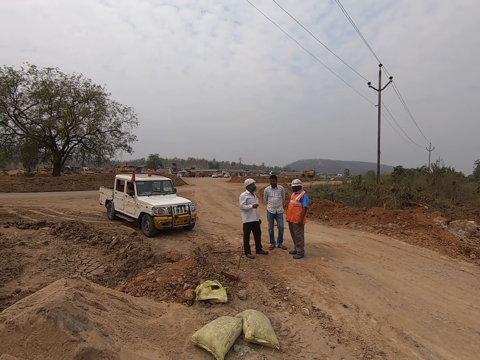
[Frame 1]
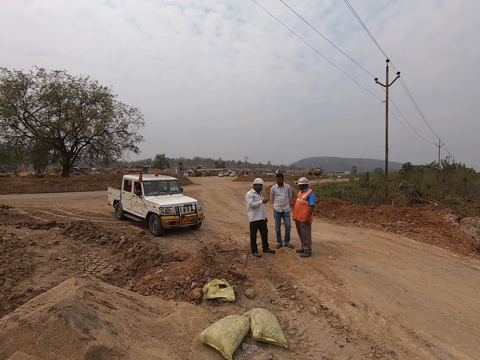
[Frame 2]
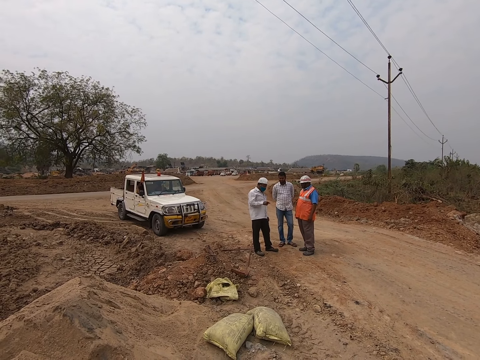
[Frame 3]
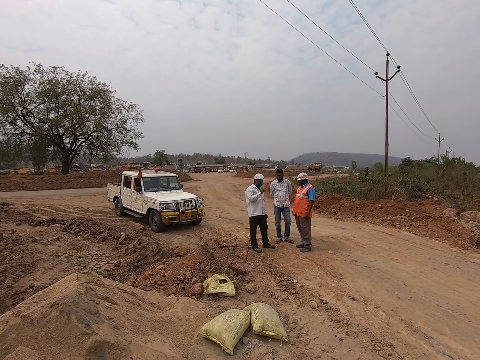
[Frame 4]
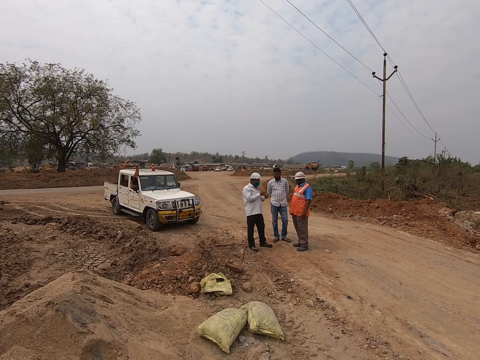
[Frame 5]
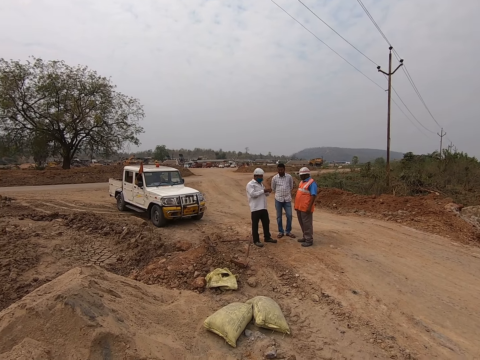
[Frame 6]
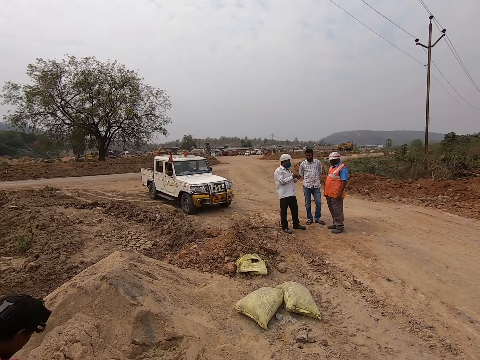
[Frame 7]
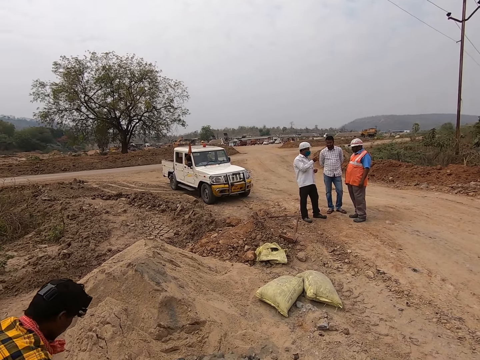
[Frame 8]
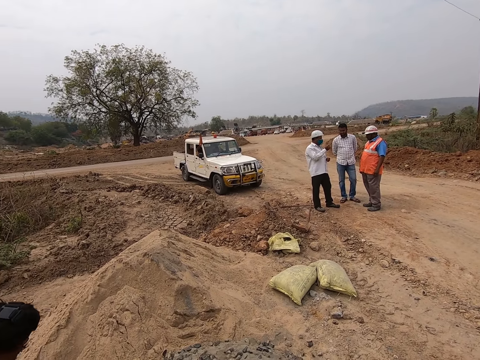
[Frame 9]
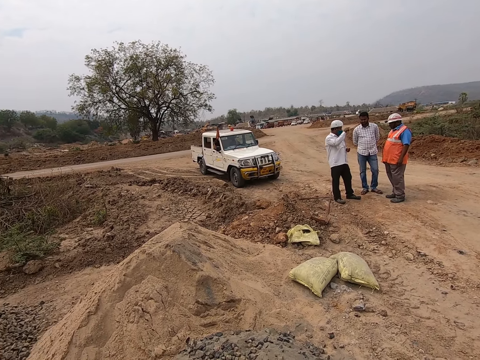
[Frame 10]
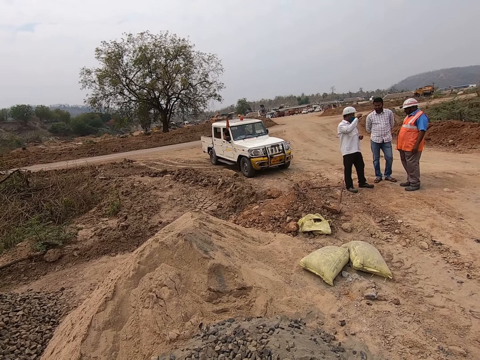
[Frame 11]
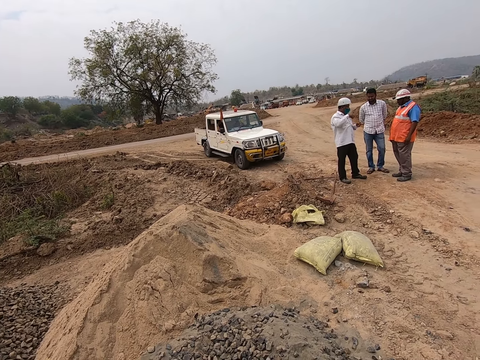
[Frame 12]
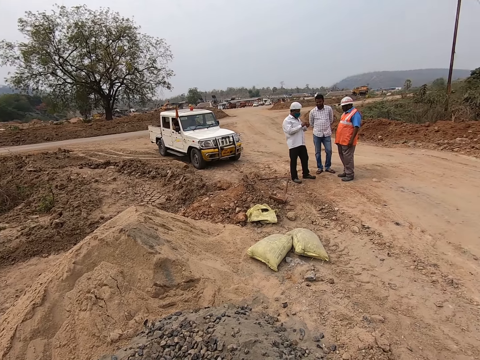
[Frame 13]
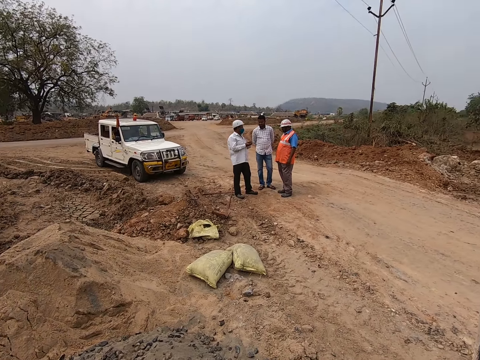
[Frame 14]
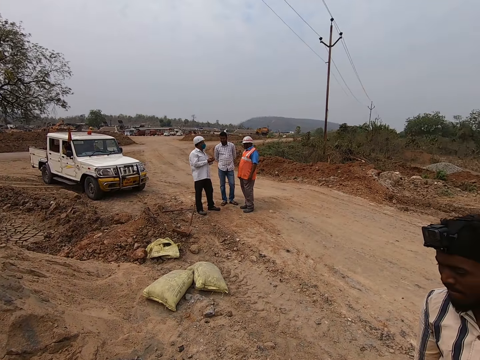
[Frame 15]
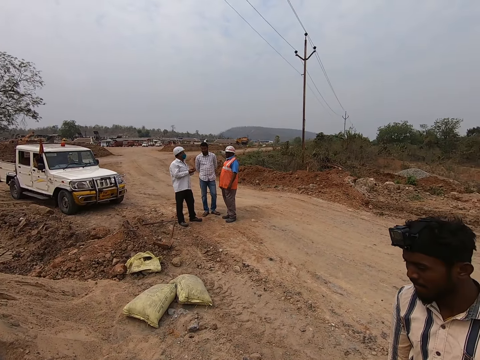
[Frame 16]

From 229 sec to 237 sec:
The camera wearer looks around.

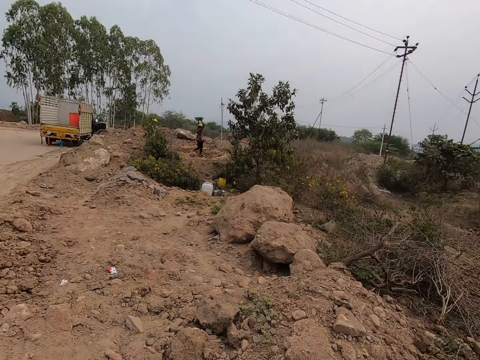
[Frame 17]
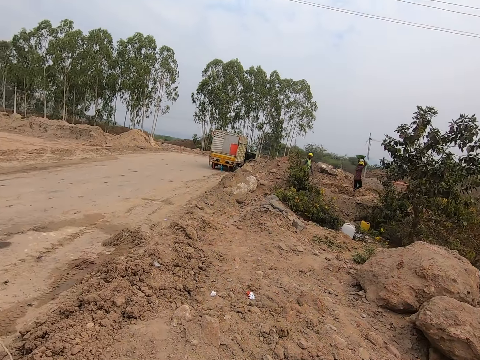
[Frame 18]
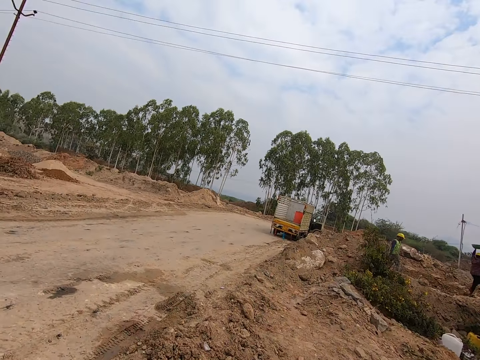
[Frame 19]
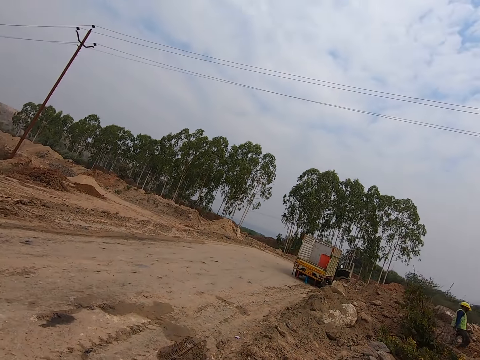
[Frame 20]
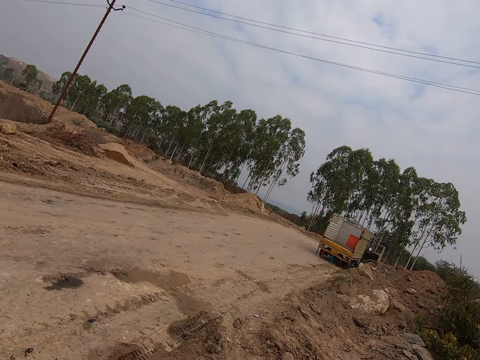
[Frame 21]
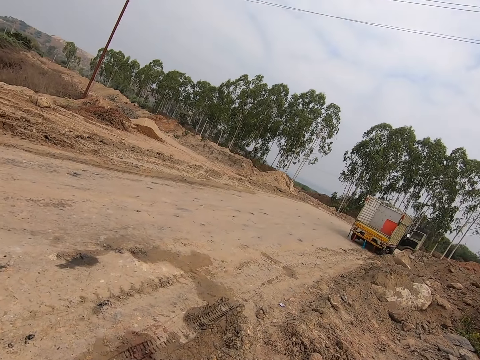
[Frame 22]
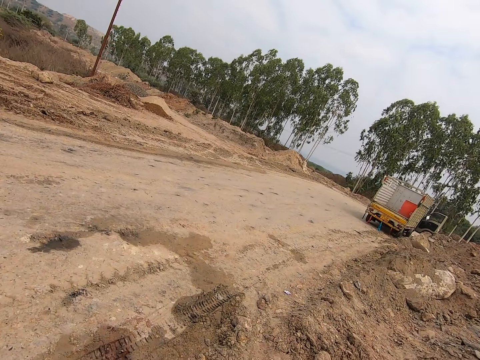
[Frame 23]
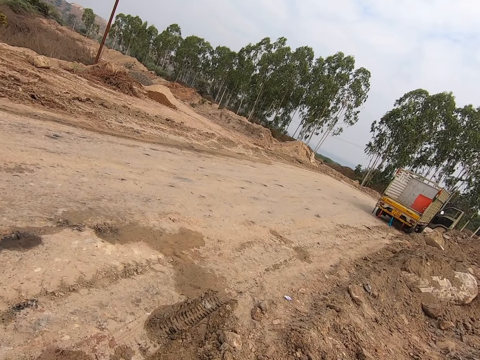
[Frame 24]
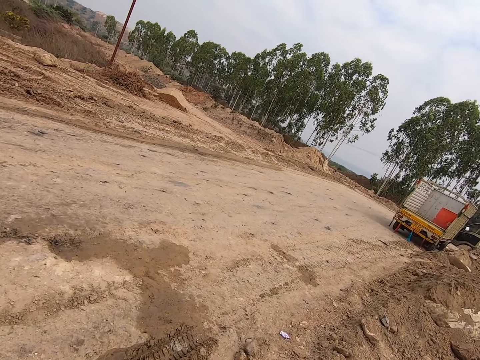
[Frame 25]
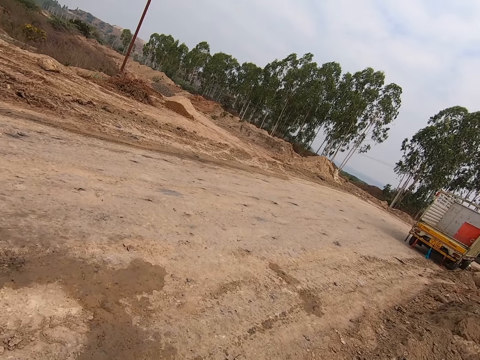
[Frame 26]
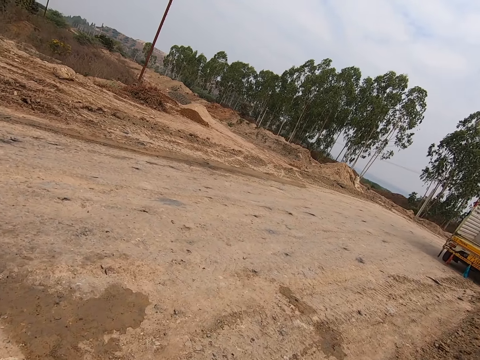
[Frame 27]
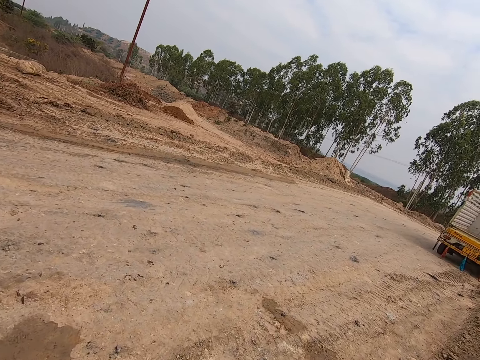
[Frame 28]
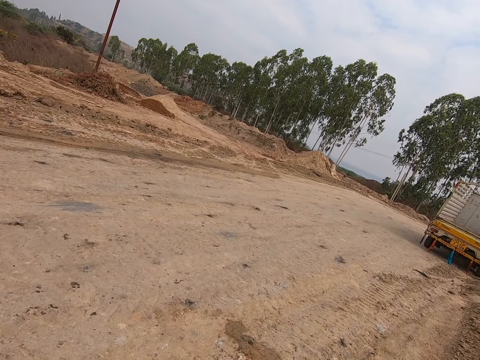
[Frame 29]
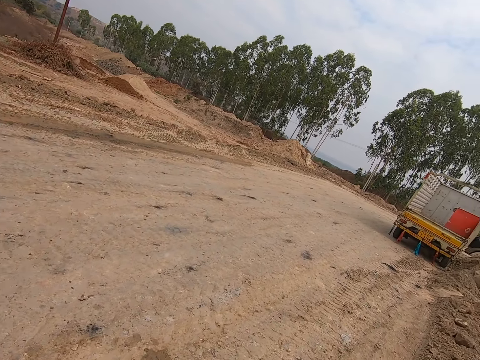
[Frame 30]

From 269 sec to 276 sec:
The camera wearer walks.

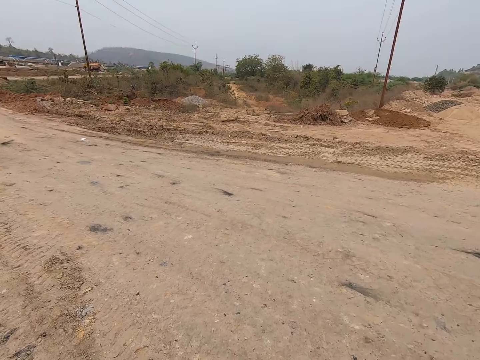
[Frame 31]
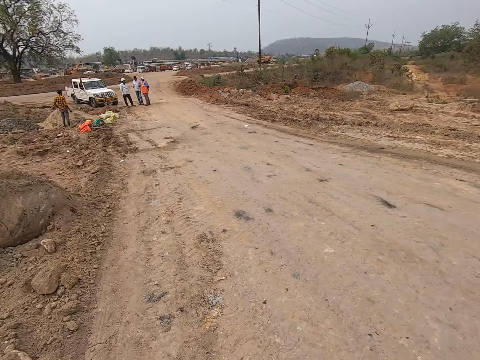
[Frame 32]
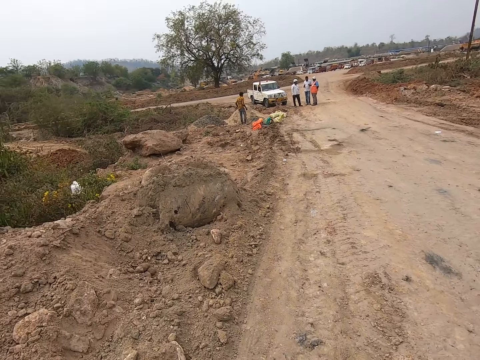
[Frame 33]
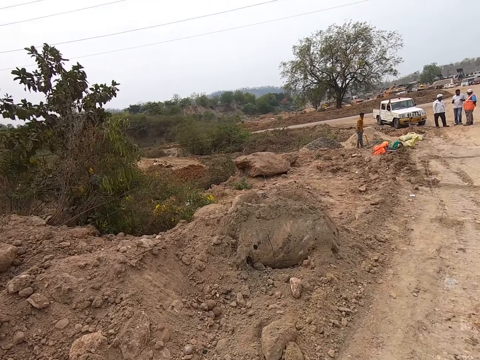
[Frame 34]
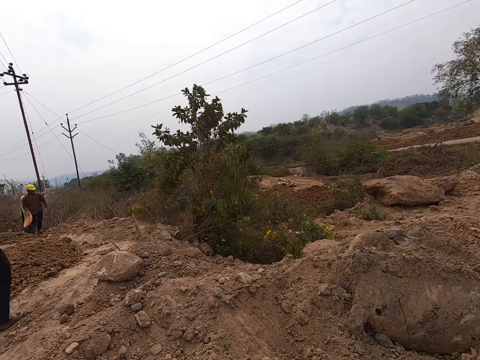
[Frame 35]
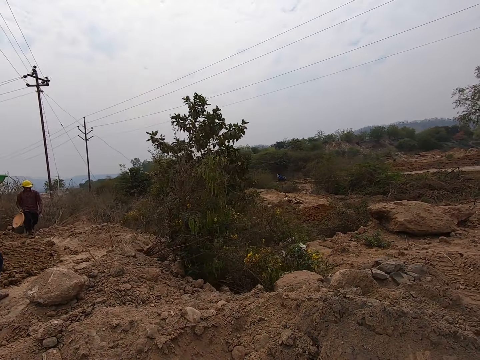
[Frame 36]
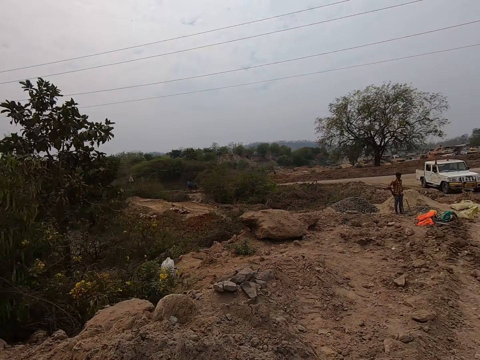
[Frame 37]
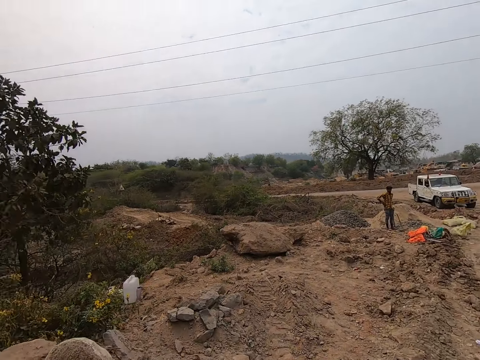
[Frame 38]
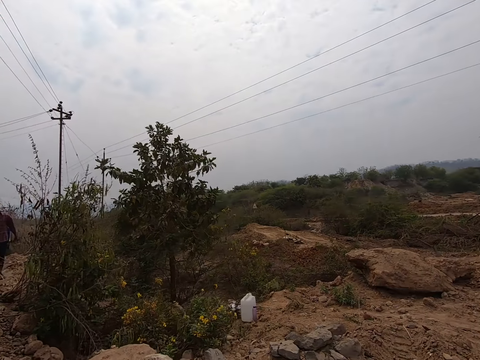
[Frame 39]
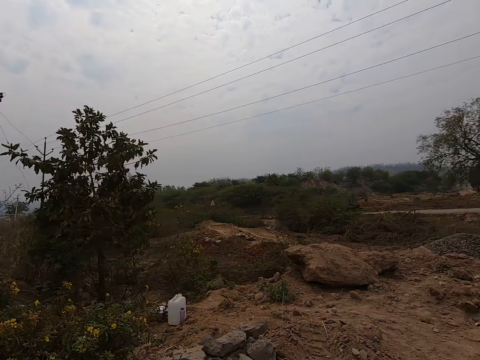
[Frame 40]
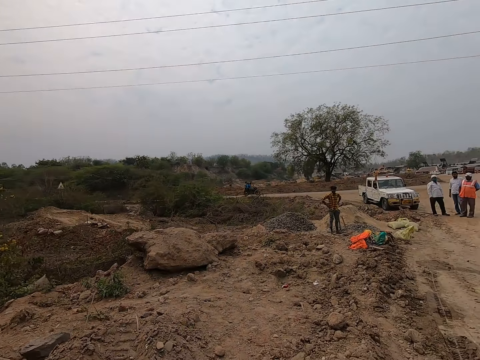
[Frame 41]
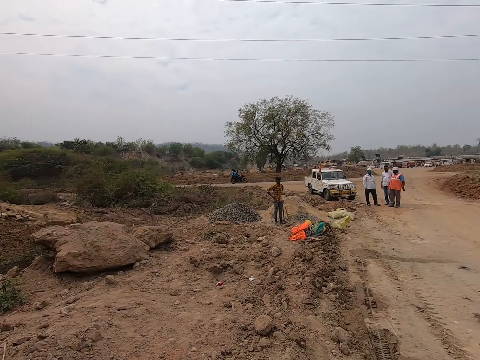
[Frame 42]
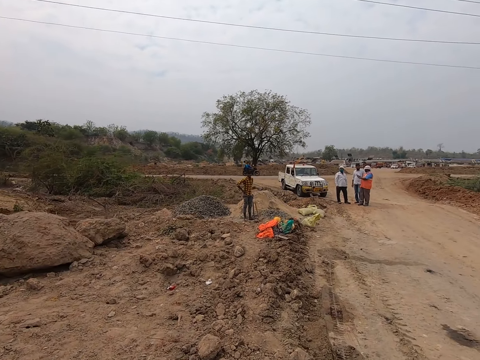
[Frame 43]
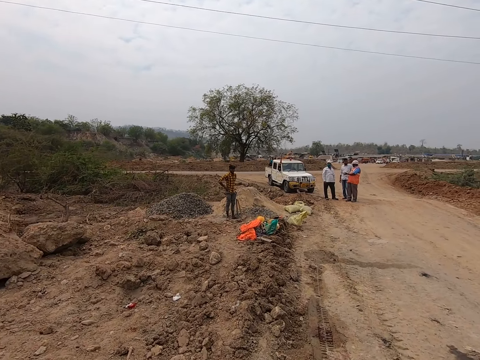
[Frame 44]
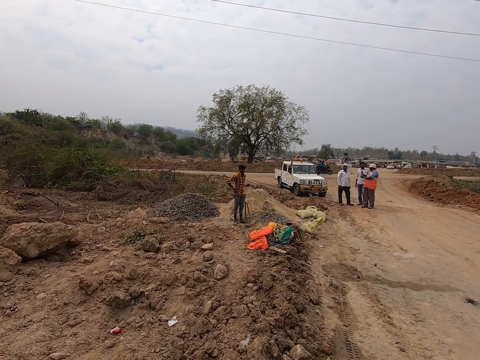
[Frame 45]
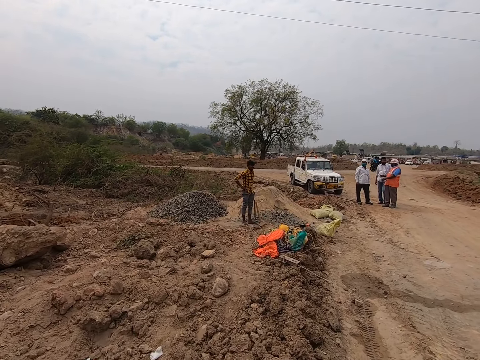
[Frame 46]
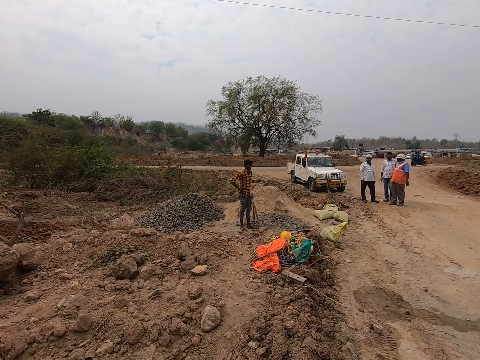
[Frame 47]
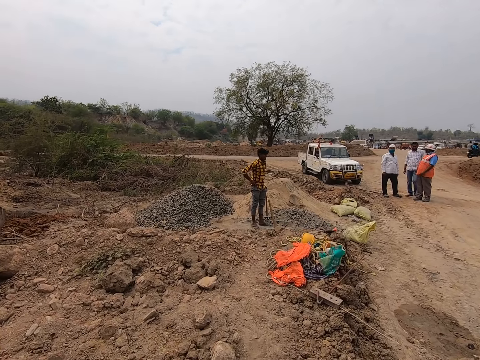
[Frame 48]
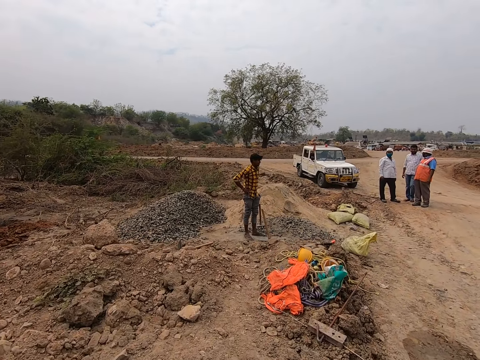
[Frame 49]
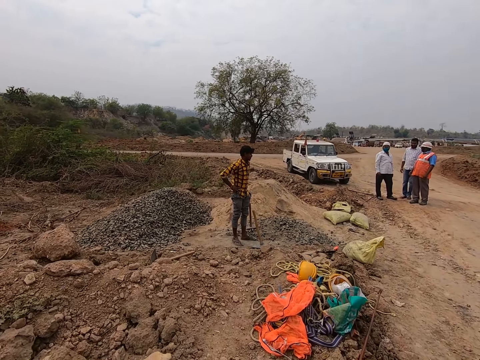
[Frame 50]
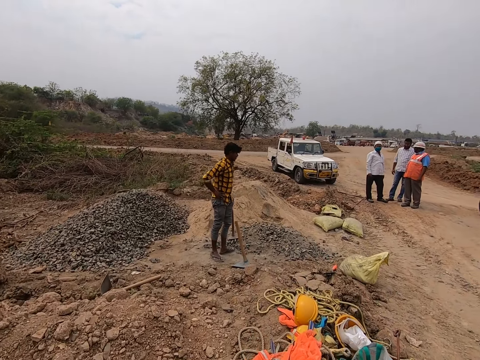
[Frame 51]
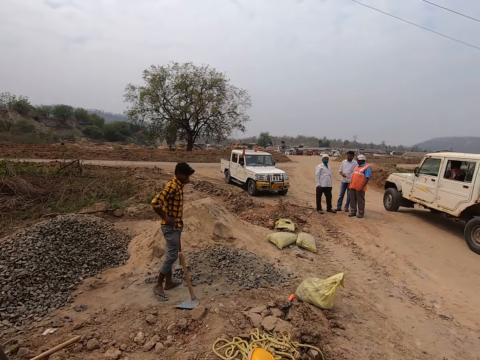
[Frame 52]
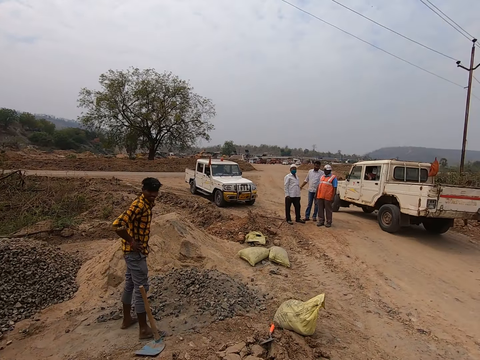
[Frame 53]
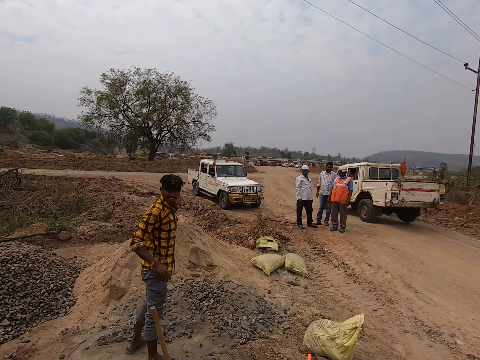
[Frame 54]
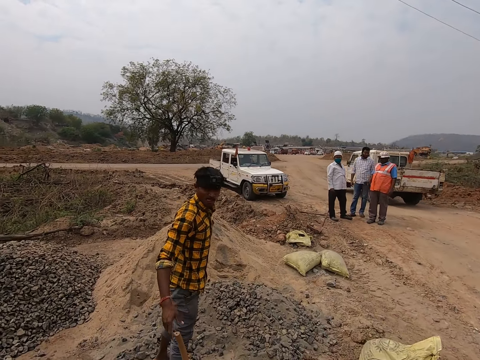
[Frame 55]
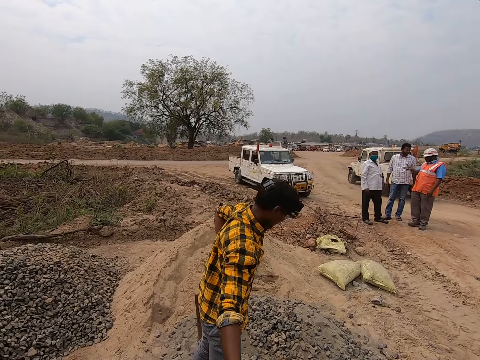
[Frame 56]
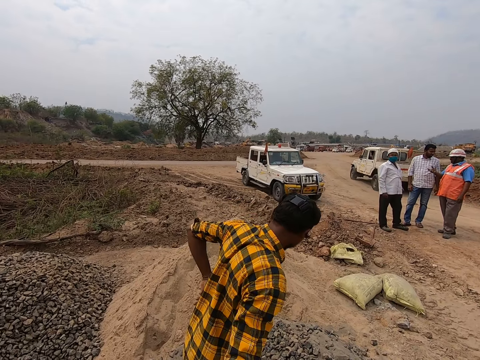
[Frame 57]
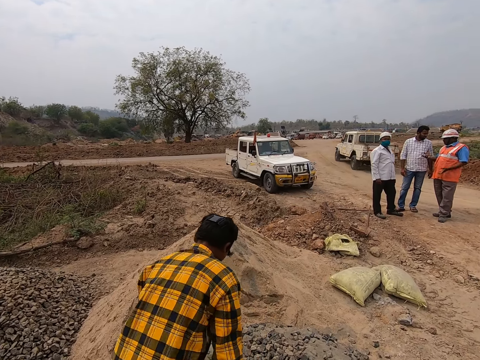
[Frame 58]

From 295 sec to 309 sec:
The camera wearer turns left. They walk forward, look left, look forward, look left, and look forward. They walk around. They talk to a man. They give something to the man.
